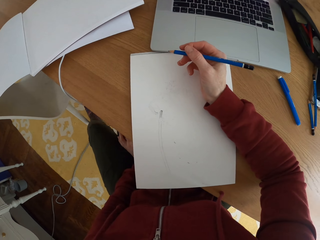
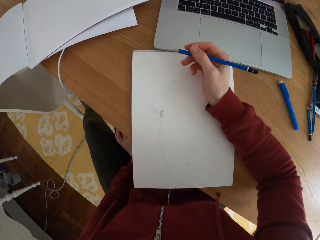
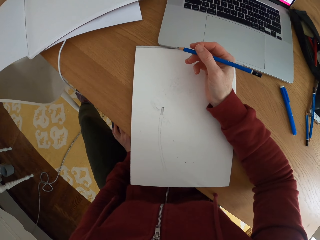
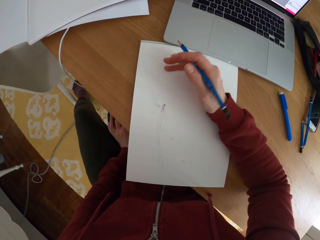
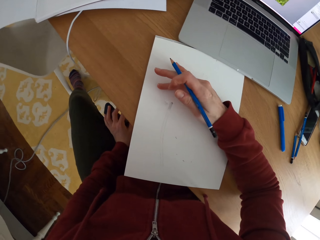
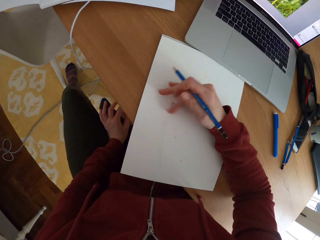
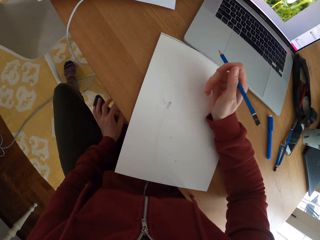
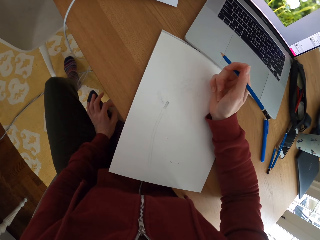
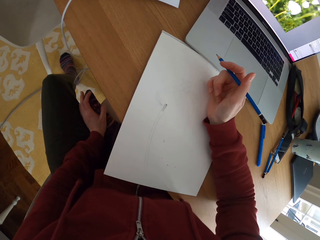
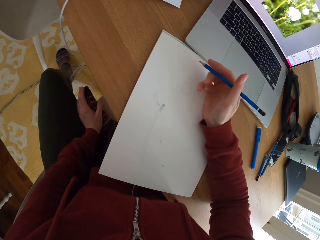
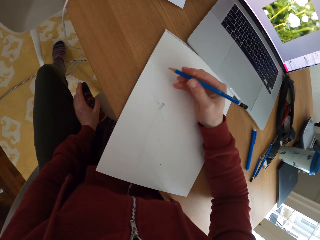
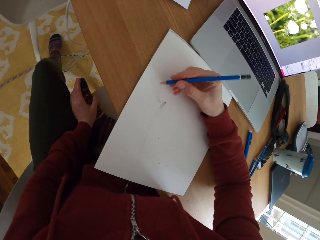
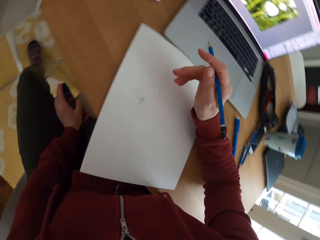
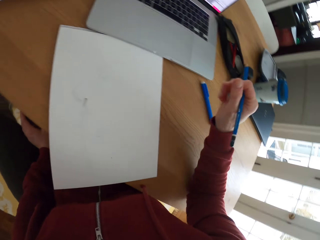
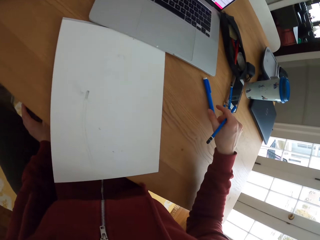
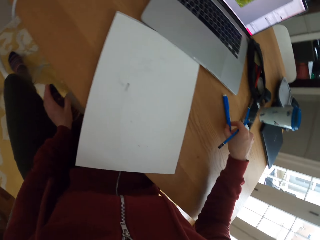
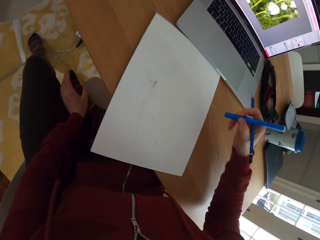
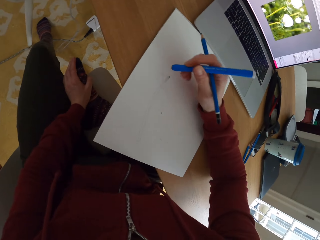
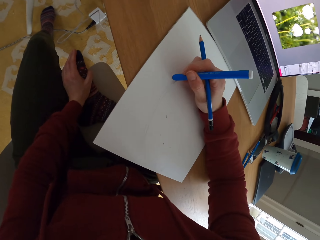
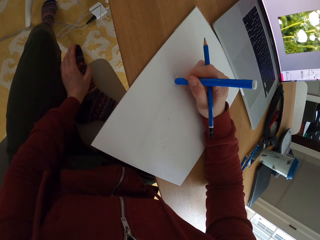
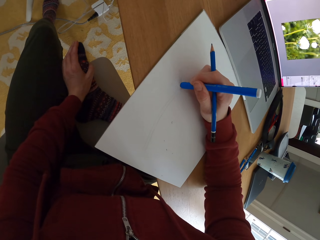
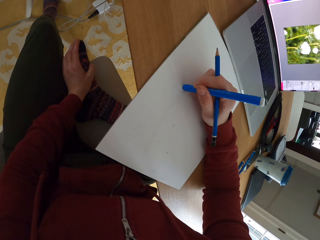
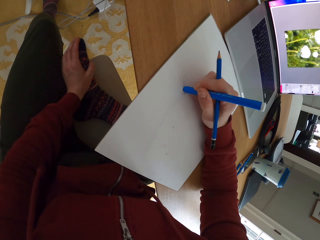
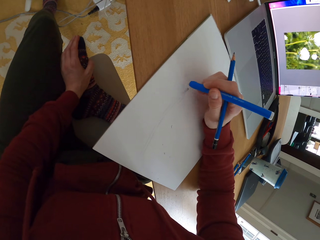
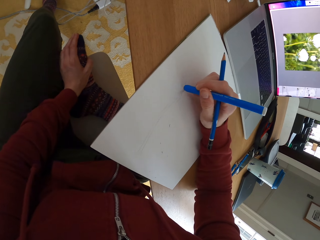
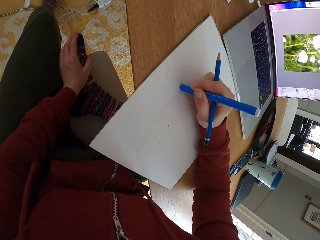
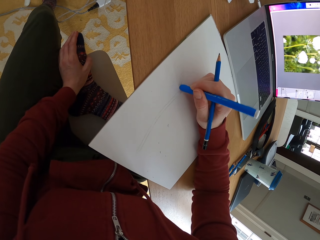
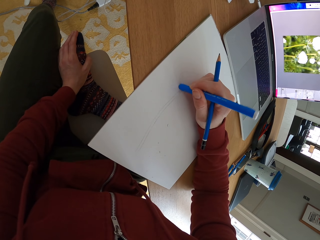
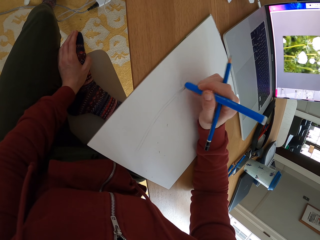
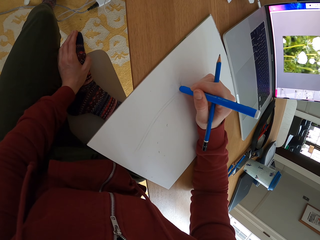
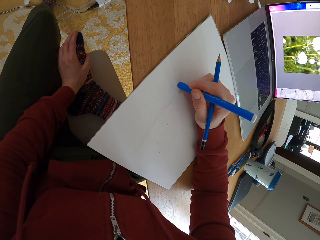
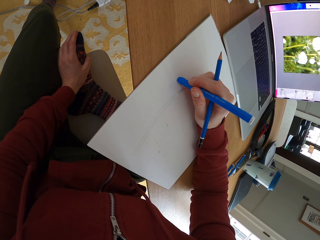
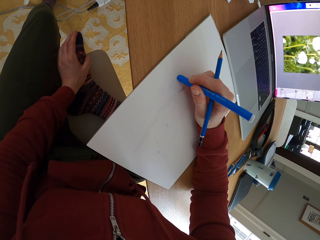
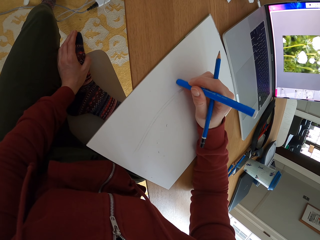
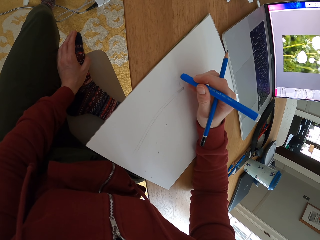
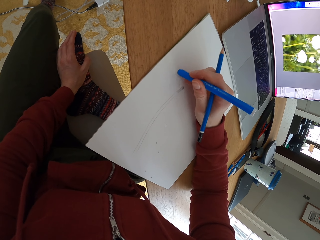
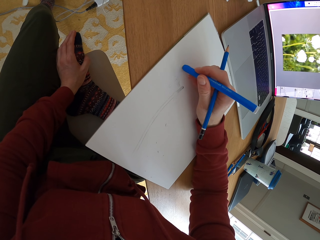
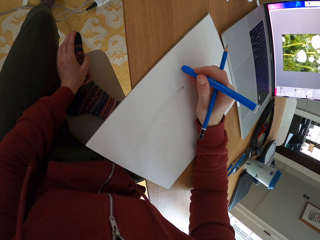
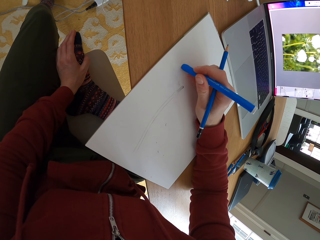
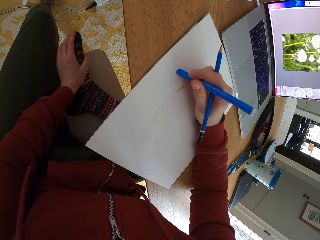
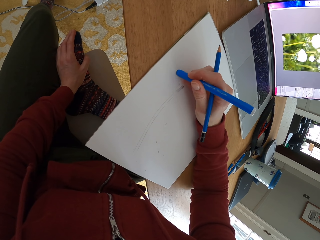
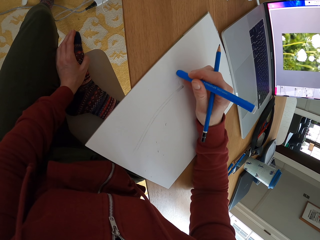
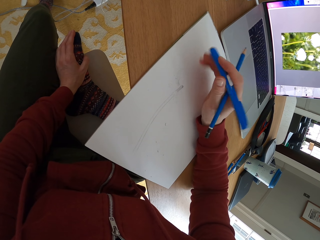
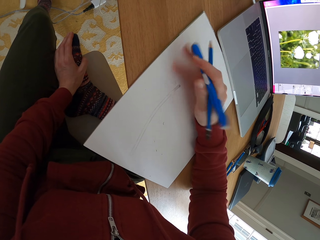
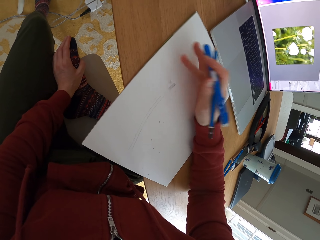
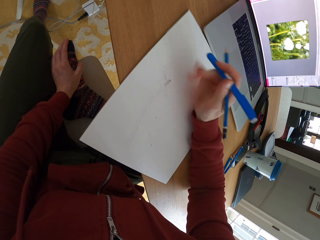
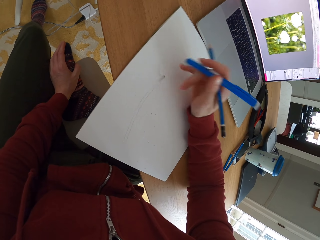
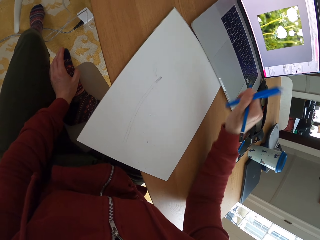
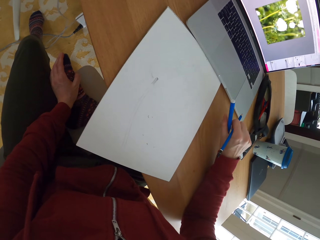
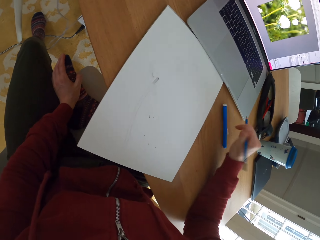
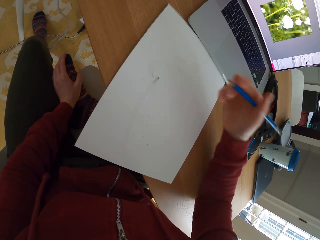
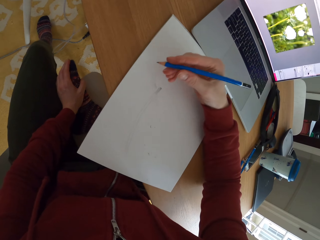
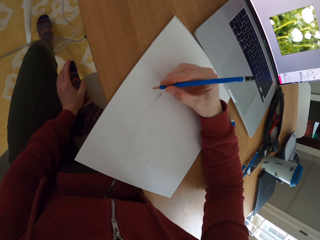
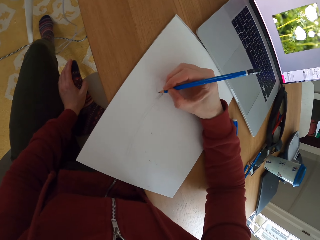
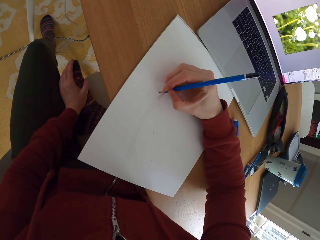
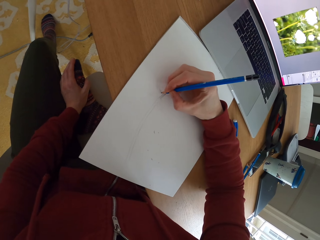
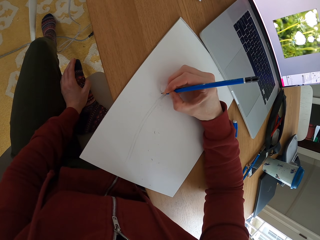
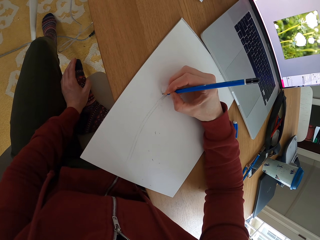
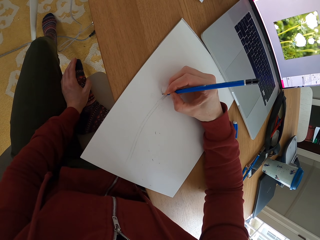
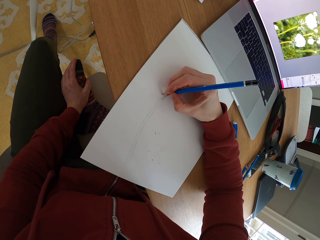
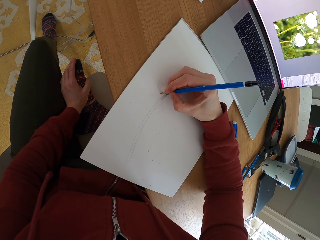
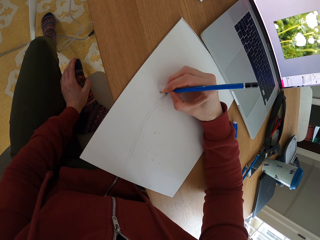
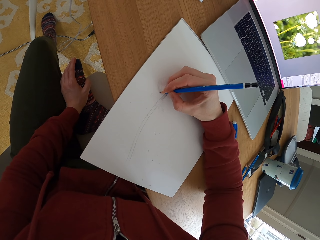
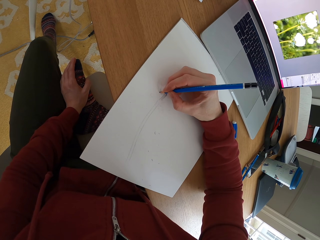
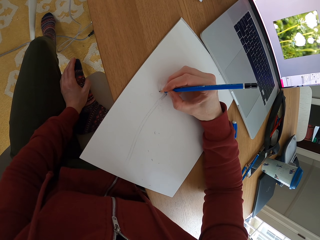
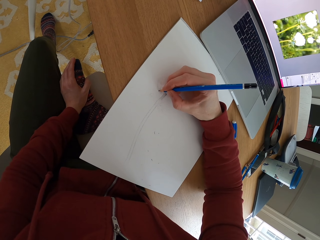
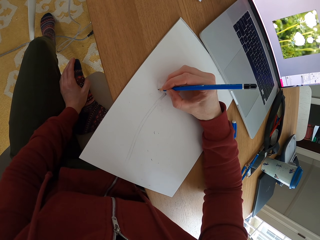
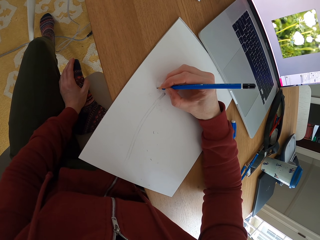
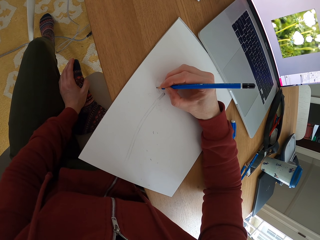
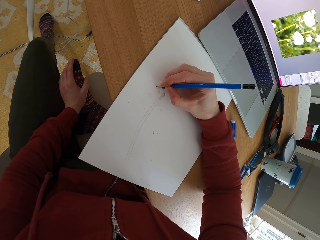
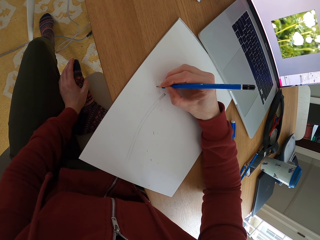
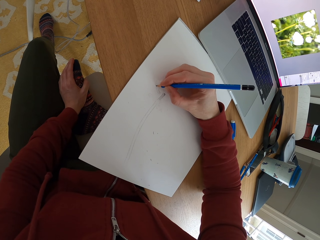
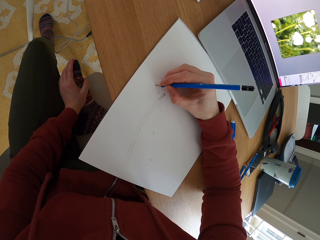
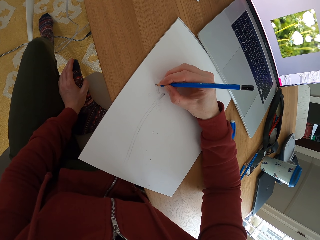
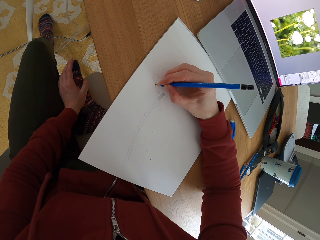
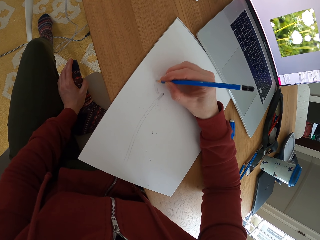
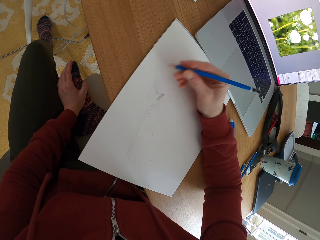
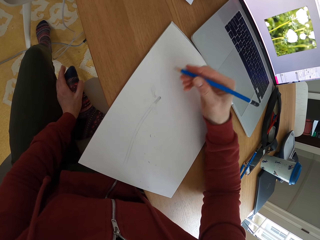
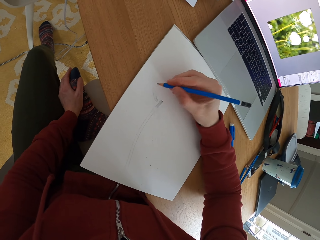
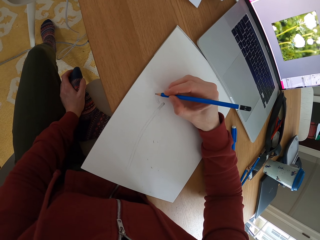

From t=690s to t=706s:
The camera wearer wipes the particles with his finger. He stares at the sketch. He moves the hand holding the pencil. He picks up the rubber pen from the table. He rubs something on a piece of paper with the rubber pen. He wipes the particles with his finger. He puts the rubber pen down on the table. He draws something on the piece of paper with the pencil.

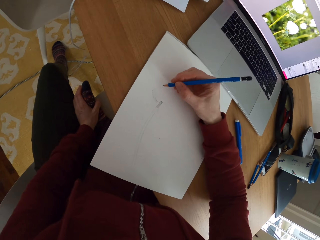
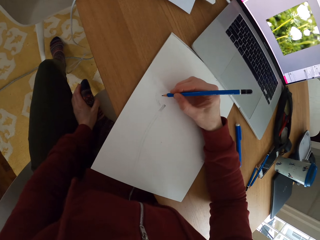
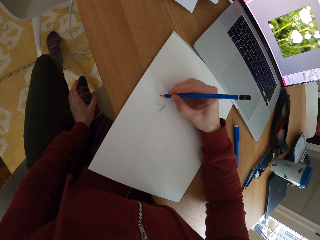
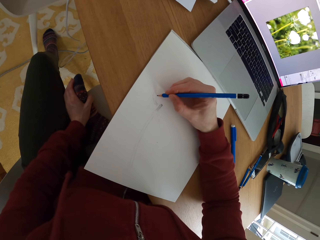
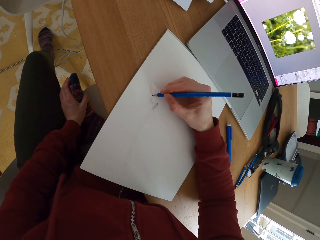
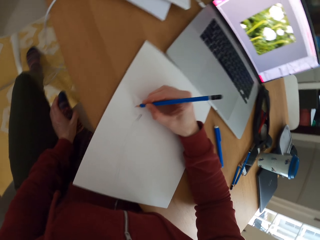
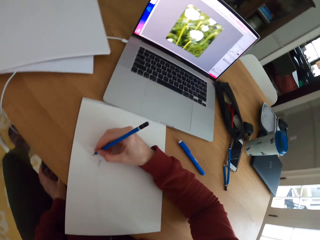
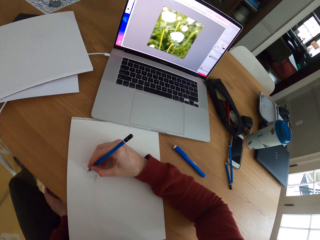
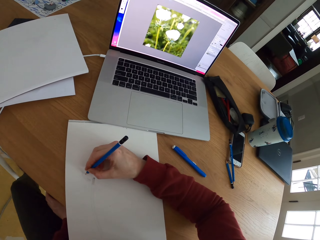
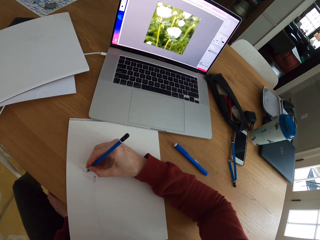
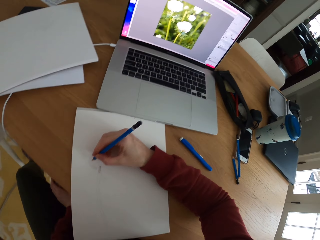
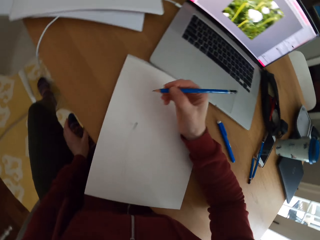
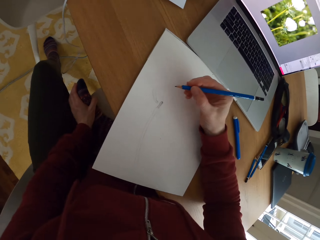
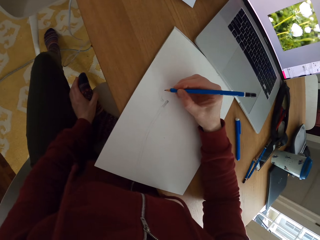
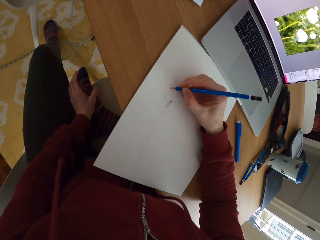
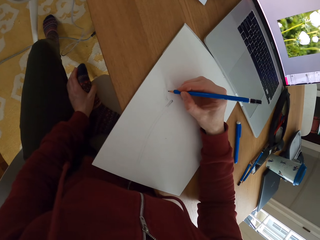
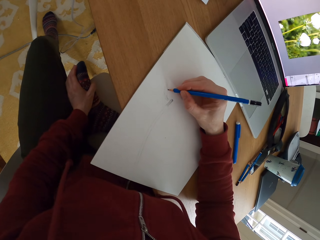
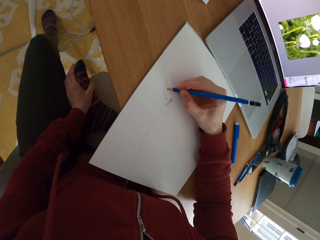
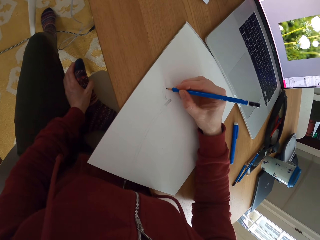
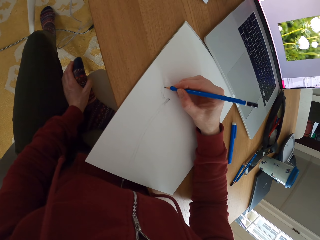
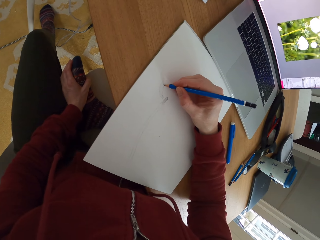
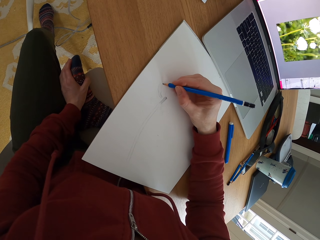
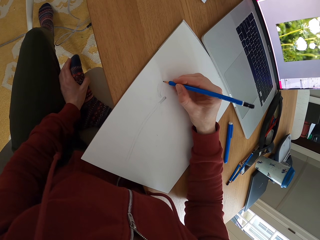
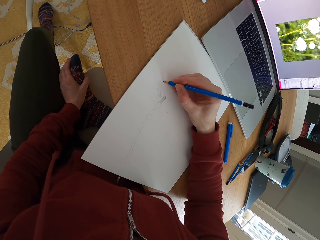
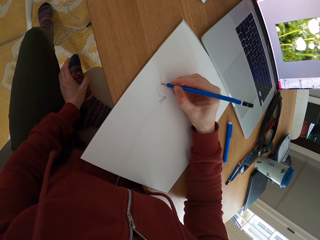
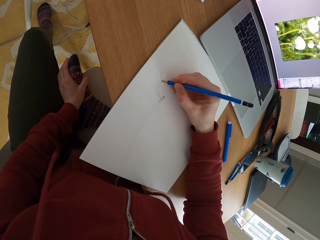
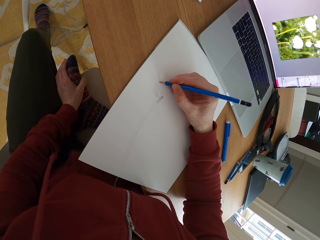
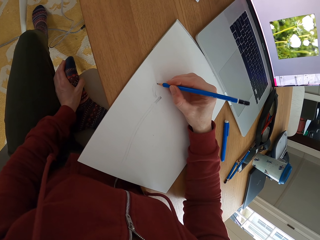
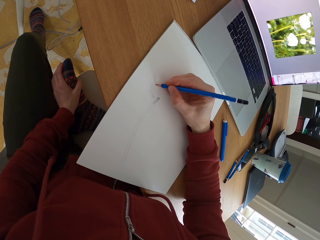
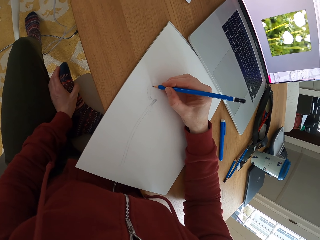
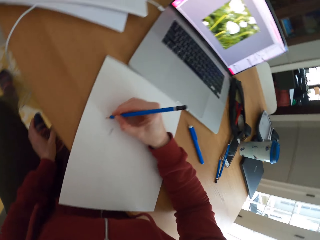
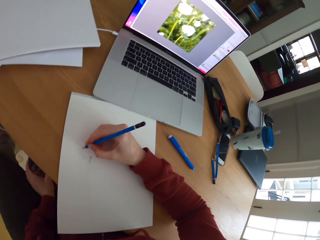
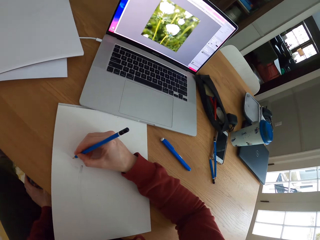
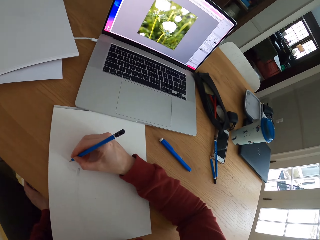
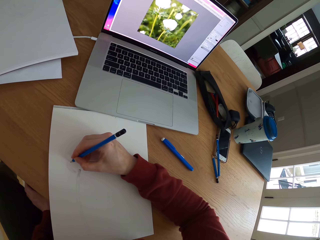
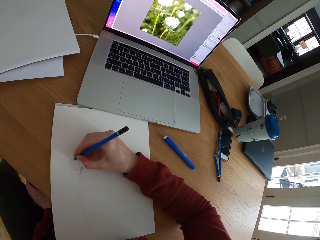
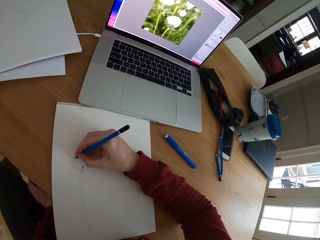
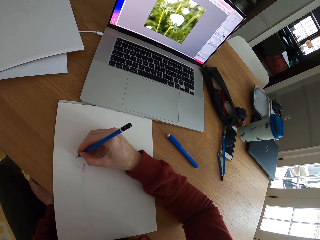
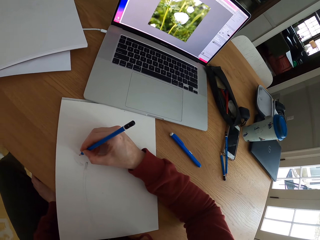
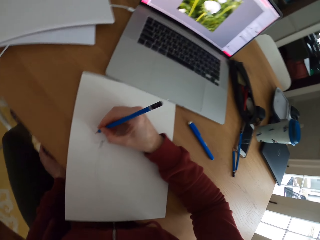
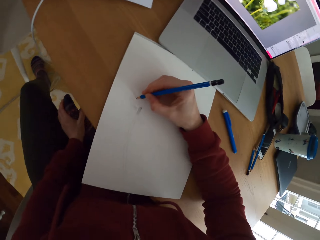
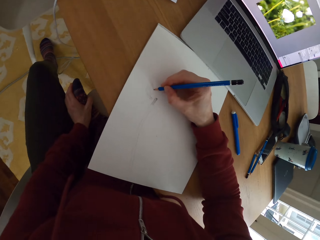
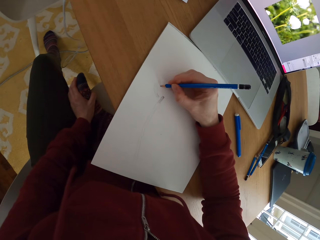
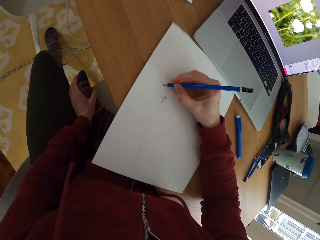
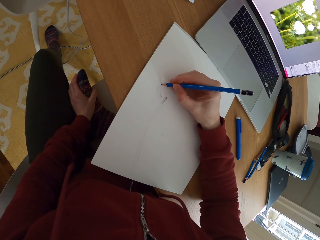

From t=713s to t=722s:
The camera wearer stares at the laptop. They draw something on a piece of paper with a pencil. They stare at the laptop.
